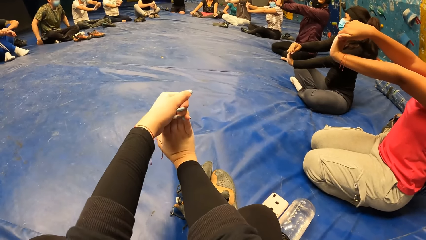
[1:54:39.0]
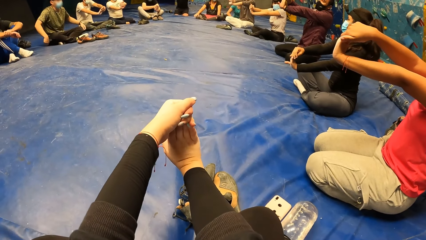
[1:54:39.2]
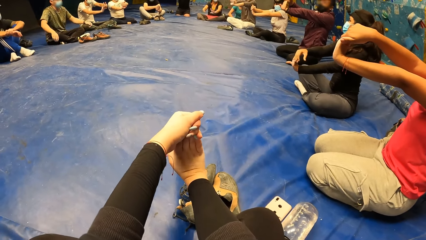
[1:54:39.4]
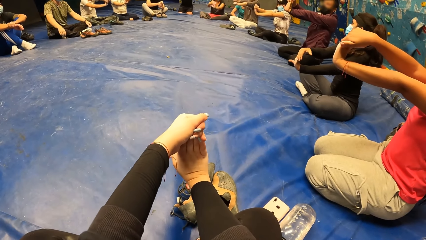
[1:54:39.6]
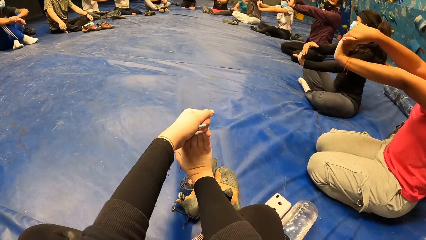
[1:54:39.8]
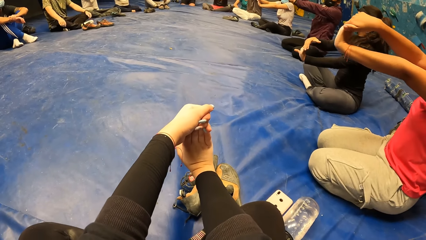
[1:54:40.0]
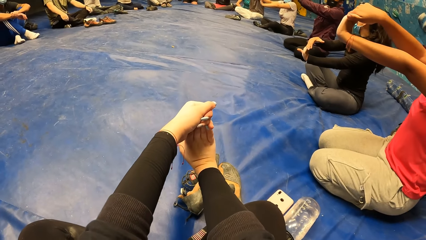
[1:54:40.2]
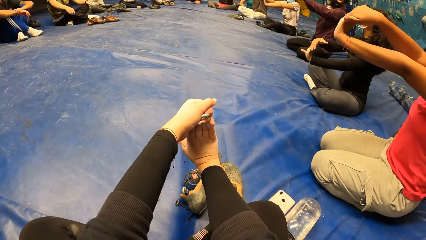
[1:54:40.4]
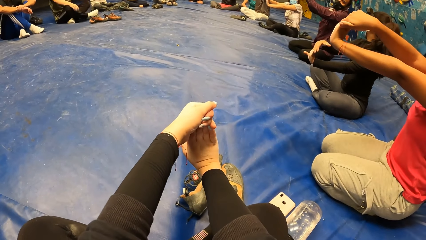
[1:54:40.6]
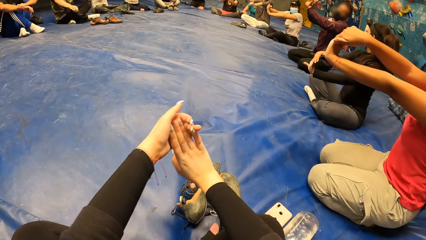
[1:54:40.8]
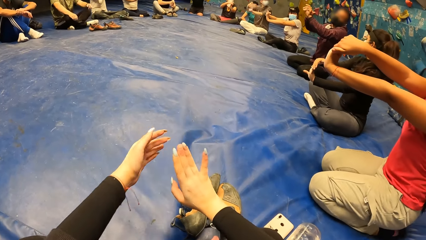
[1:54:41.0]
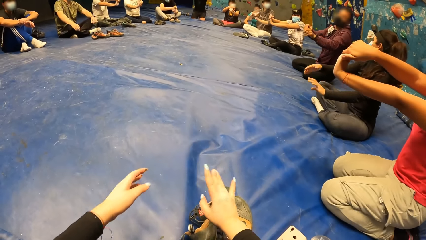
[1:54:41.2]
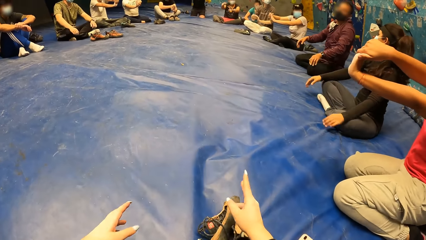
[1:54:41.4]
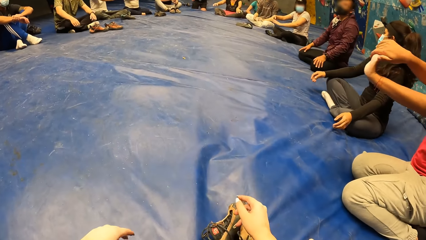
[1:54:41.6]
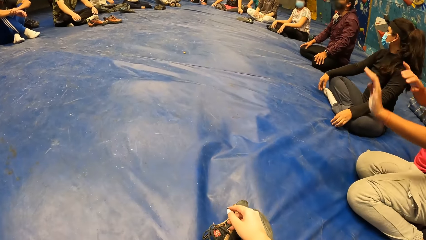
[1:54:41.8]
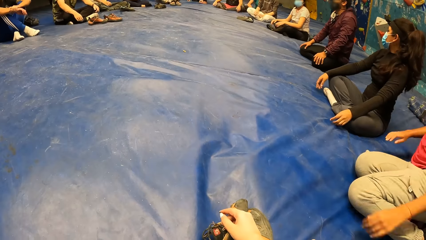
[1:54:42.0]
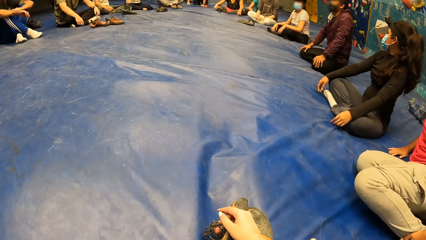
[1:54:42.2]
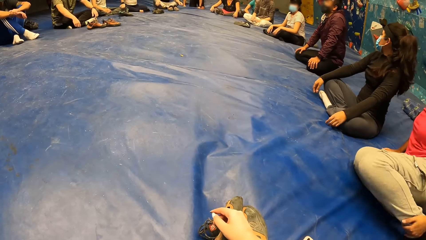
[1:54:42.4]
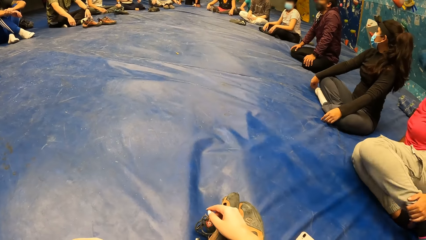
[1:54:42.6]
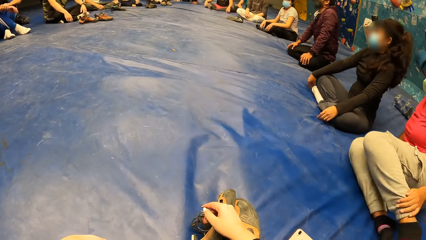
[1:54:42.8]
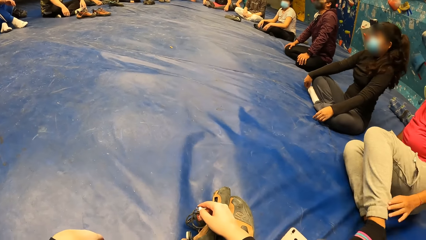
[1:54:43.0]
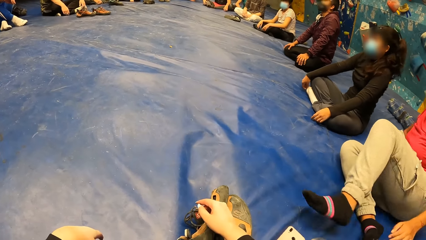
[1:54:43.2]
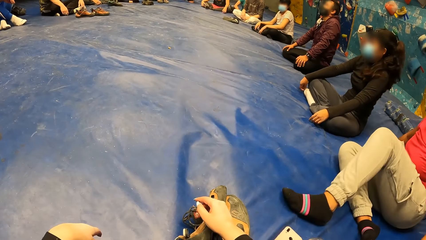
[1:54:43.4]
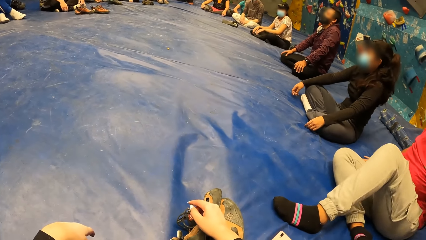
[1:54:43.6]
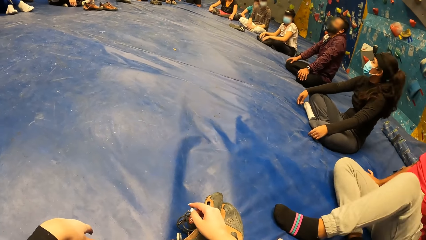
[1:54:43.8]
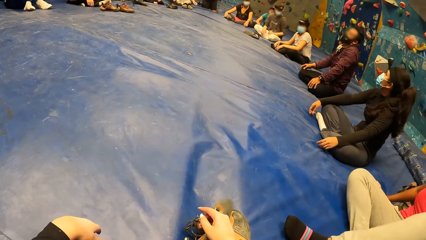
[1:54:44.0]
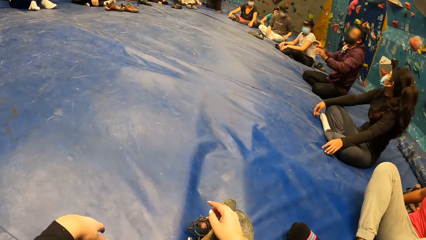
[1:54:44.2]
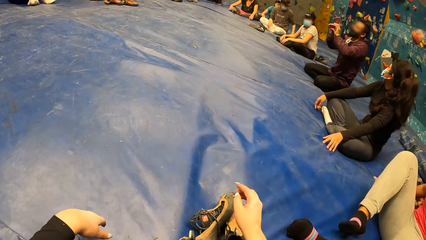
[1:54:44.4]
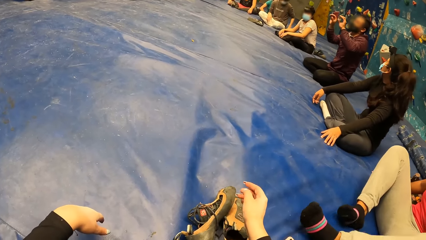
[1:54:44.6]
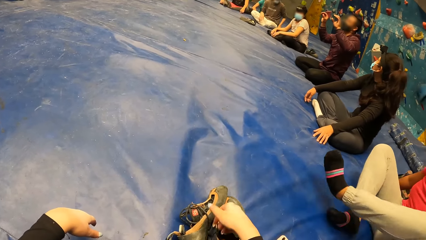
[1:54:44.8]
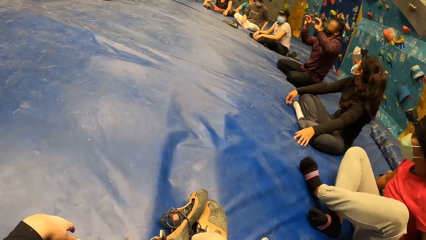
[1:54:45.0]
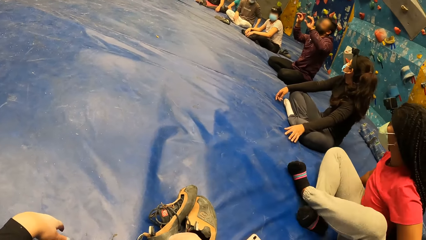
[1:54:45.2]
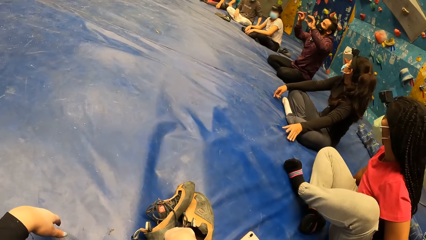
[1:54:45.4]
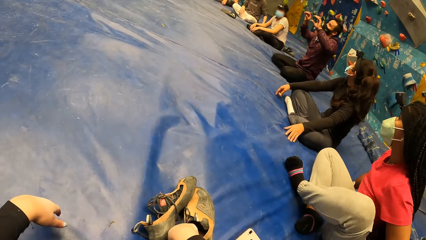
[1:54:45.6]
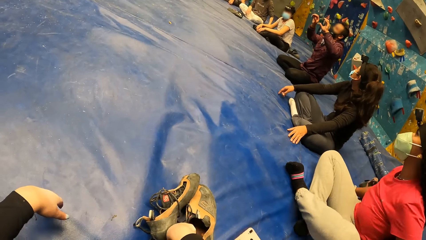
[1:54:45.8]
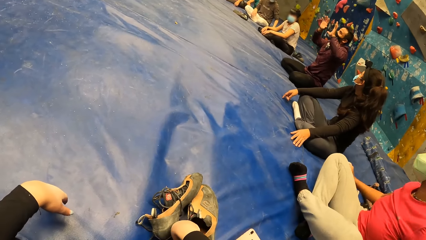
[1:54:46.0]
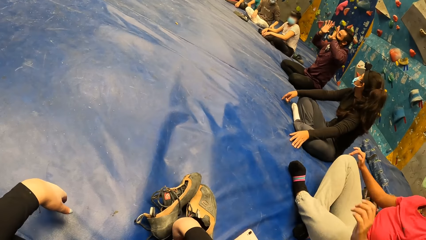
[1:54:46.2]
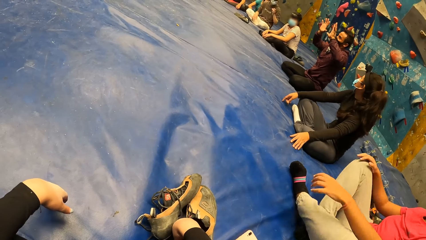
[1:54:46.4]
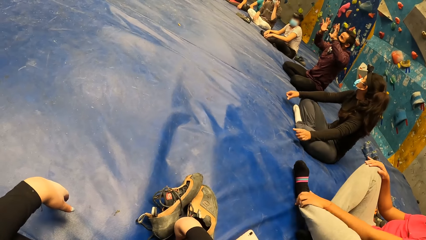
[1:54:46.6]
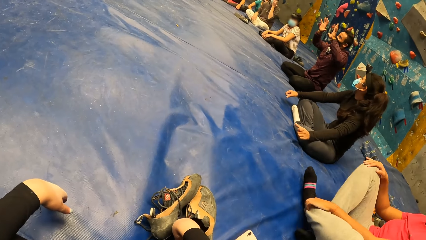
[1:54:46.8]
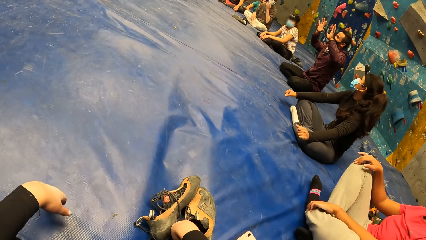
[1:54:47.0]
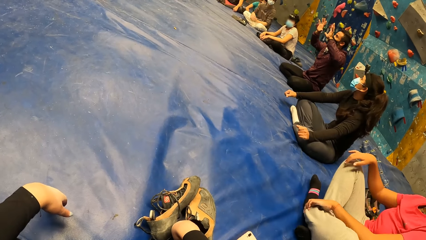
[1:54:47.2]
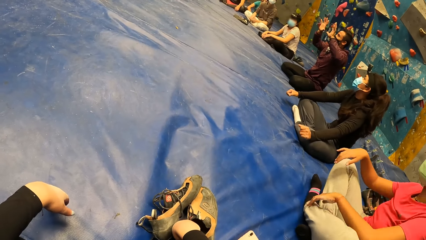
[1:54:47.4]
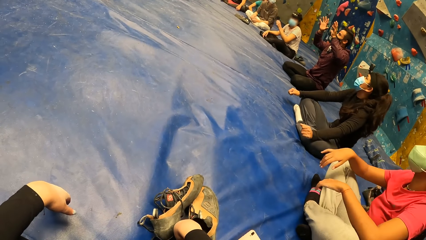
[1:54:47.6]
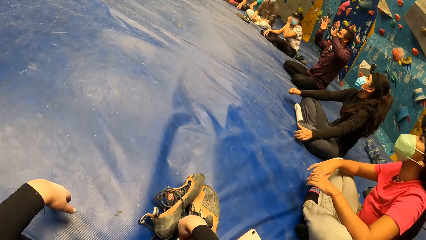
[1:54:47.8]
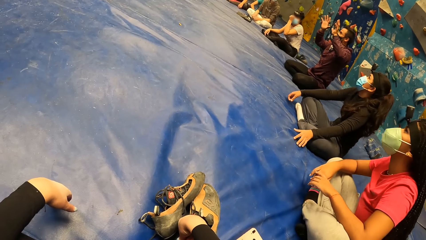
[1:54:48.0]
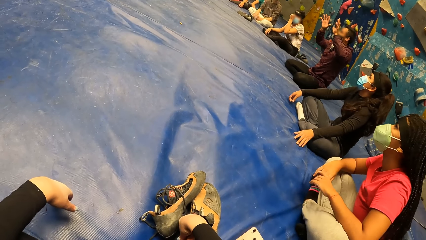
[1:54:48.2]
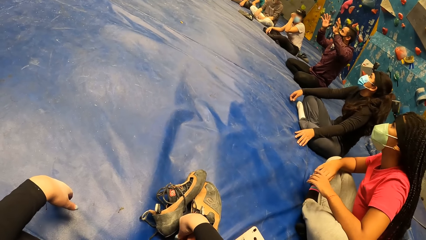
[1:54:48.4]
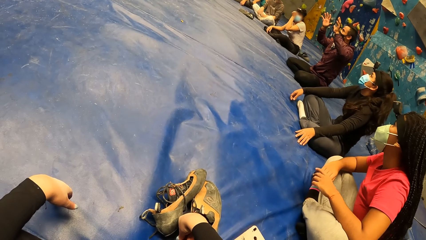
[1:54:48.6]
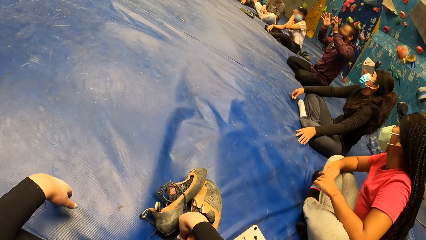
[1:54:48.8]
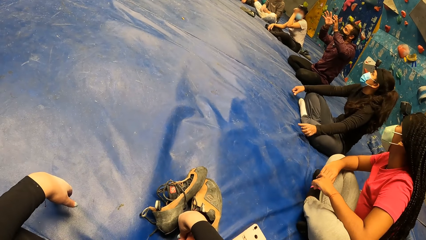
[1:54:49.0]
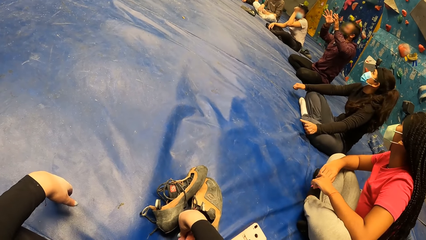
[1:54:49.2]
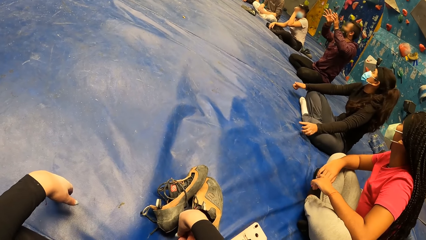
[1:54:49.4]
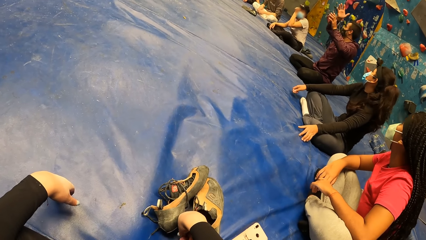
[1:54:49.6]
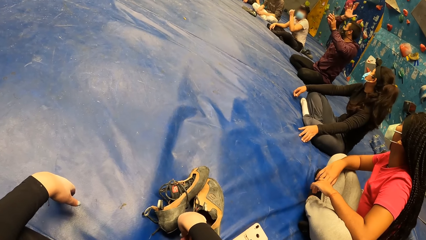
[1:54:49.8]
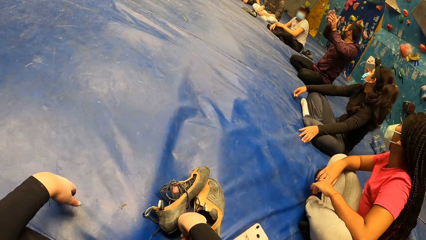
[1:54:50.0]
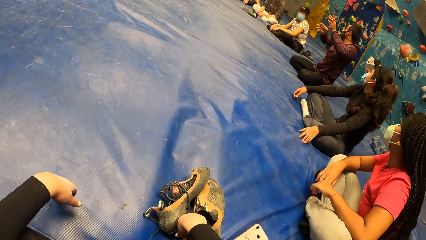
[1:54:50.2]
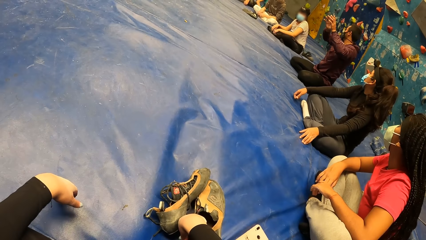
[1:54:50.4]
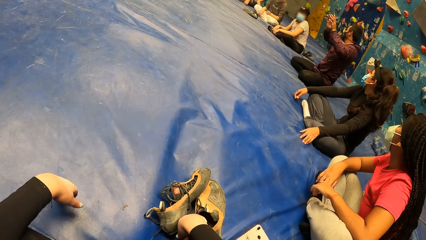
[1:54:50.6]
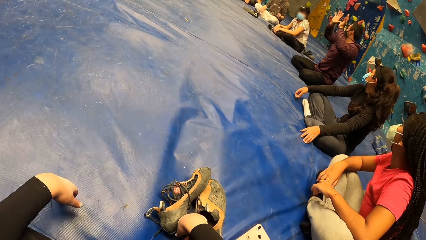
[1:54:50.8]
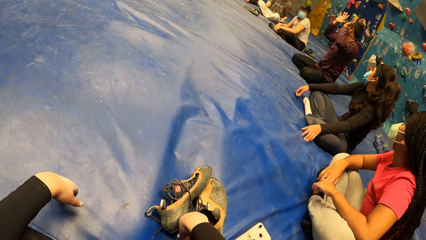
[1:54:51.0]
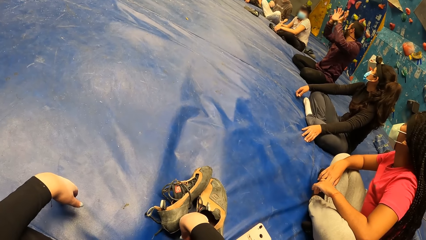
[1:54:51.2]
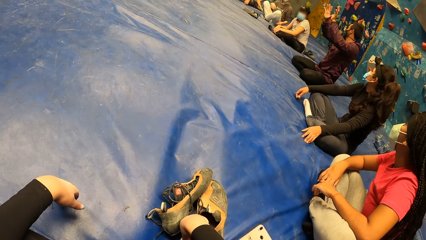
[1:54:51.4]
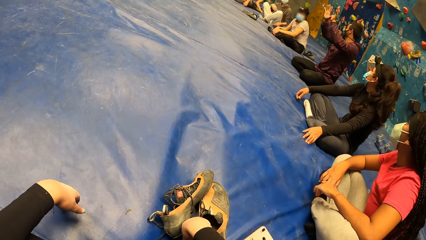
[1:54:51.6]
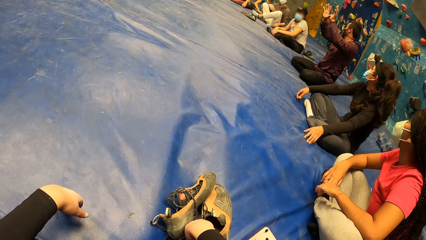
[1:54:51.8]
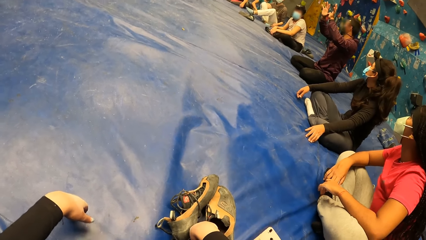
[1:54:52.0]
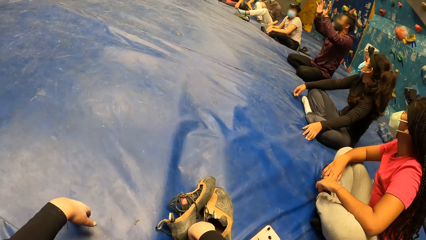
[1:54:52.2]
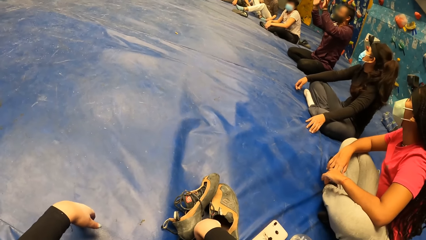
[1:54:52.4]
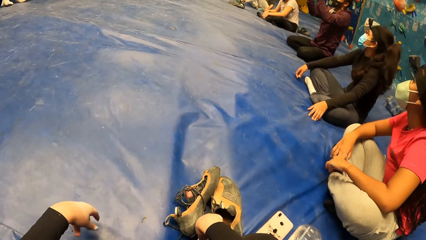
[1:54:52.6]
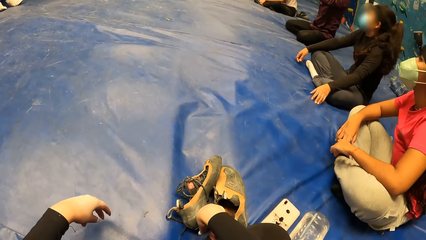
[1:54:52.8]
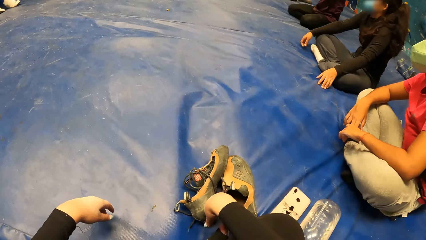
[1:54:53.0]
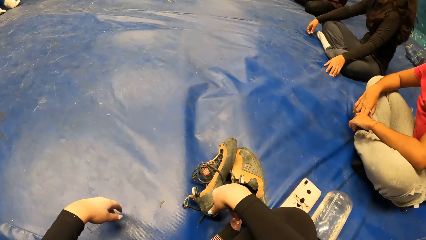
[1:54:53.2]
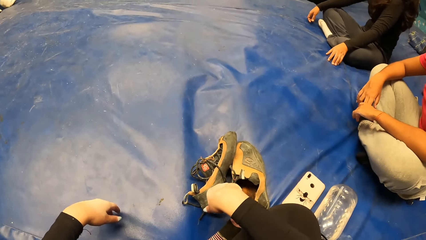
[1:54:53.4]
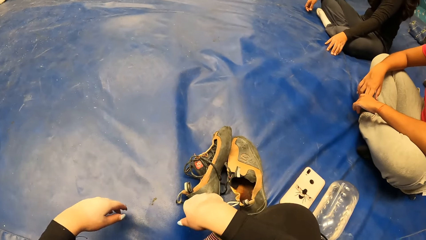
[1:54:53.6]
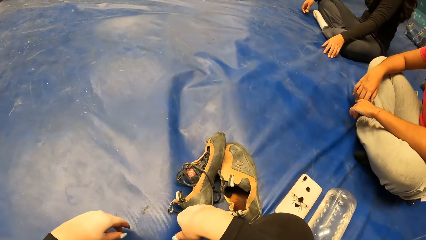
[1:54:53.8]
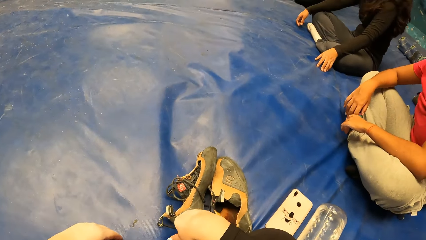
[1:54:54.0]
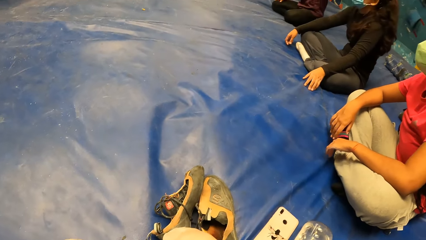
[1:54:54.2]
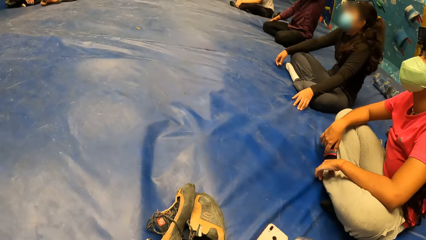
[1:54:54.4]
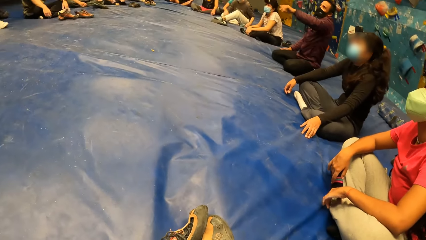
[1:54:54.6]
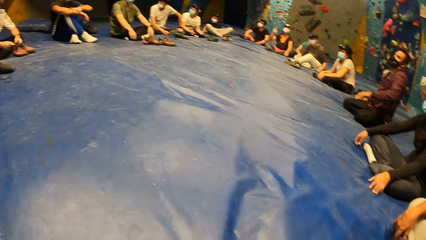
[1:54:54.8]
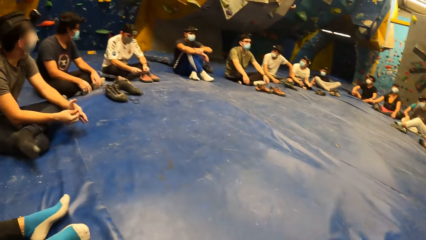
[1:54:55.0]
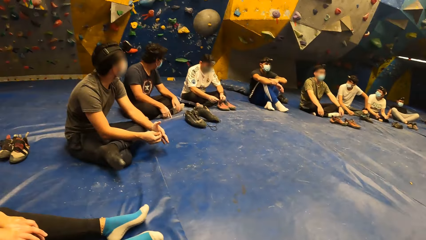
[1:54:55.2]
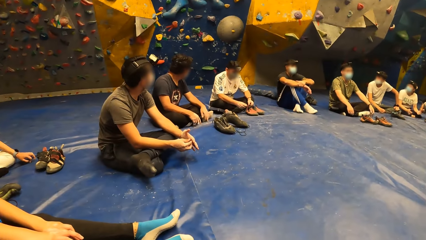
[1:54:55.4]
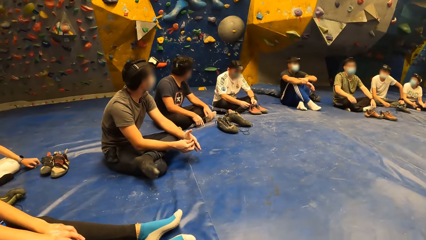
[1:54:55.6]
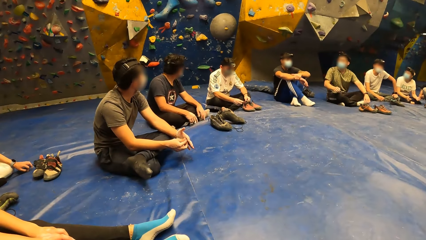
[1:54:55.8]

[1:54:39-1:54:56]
The camera wearer moves the hands and looks around. A man interacts with a group of people. The camera wearer looks around again.
